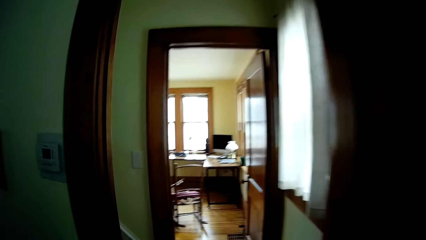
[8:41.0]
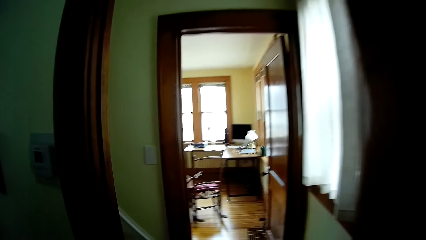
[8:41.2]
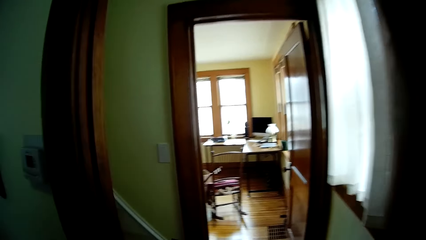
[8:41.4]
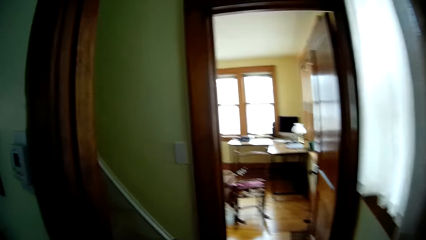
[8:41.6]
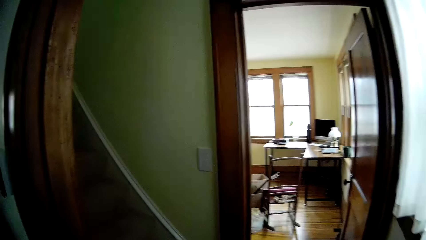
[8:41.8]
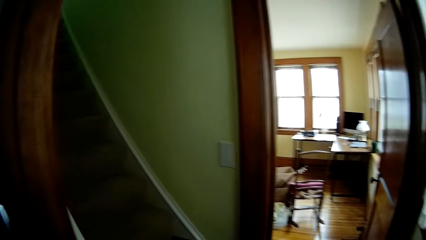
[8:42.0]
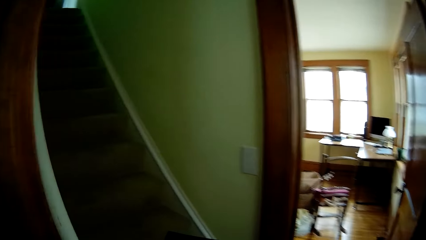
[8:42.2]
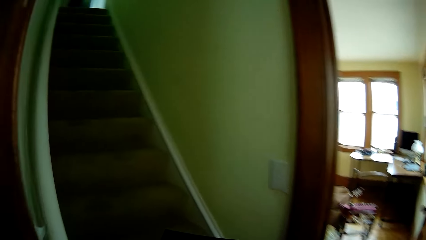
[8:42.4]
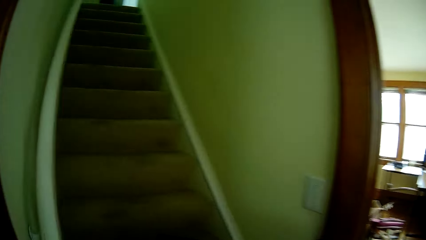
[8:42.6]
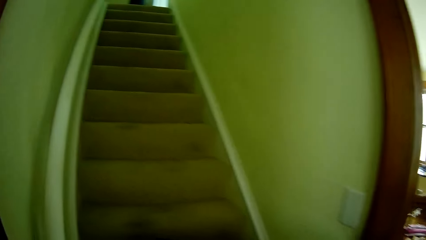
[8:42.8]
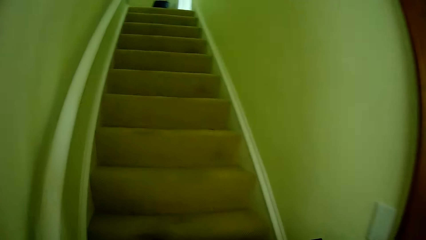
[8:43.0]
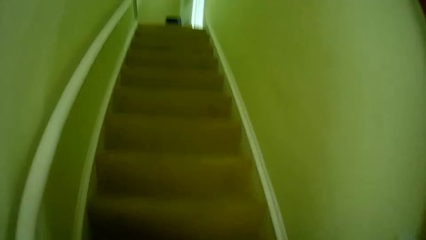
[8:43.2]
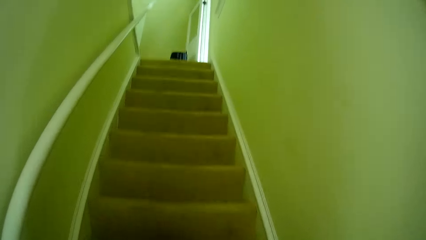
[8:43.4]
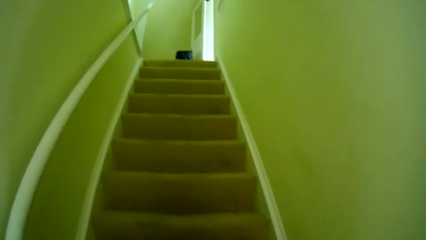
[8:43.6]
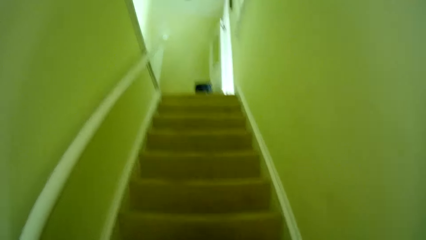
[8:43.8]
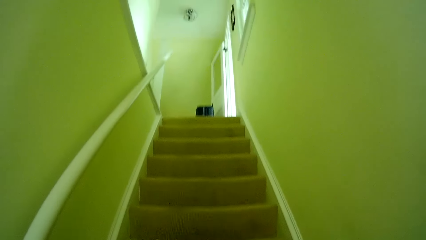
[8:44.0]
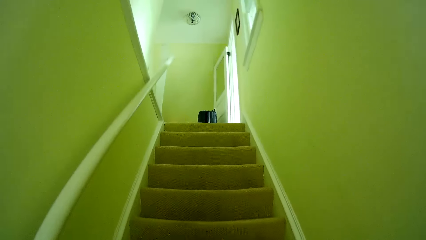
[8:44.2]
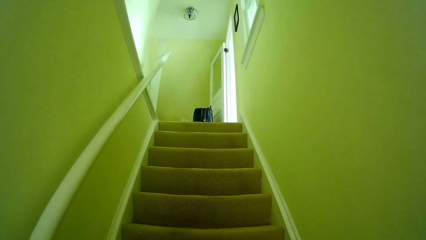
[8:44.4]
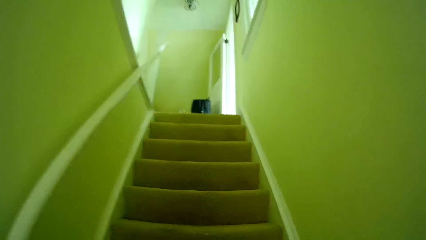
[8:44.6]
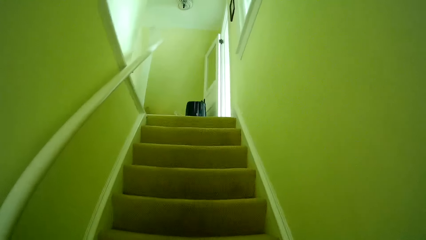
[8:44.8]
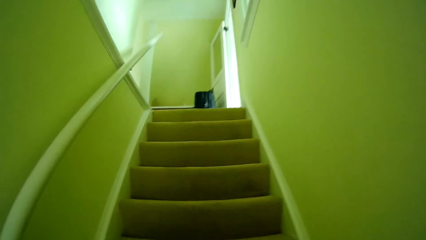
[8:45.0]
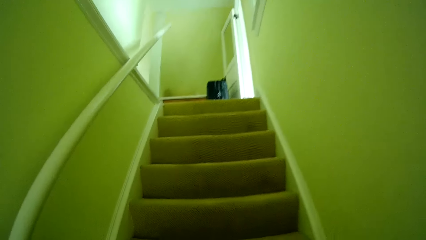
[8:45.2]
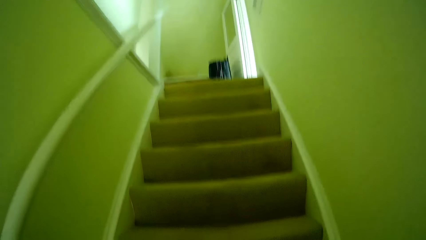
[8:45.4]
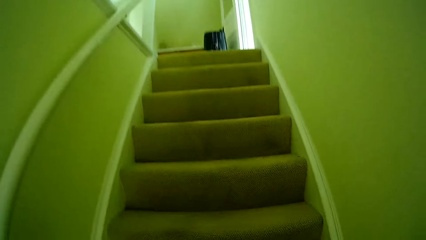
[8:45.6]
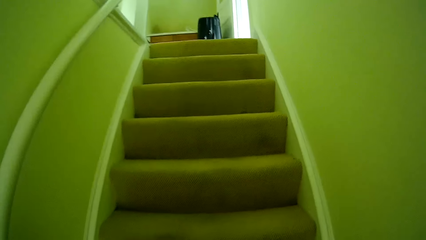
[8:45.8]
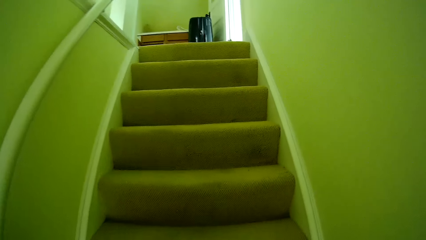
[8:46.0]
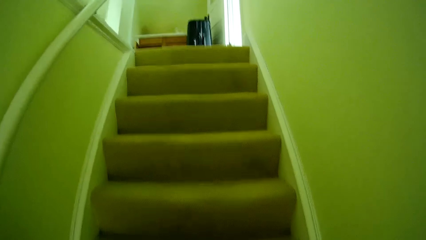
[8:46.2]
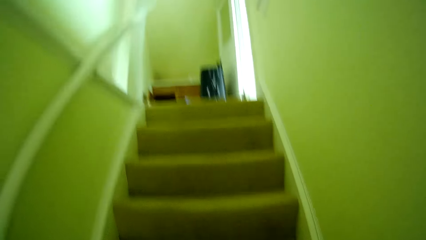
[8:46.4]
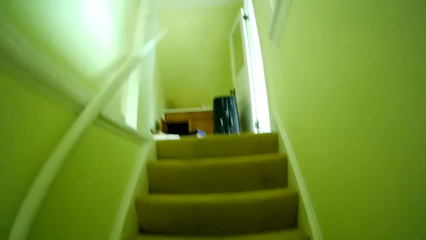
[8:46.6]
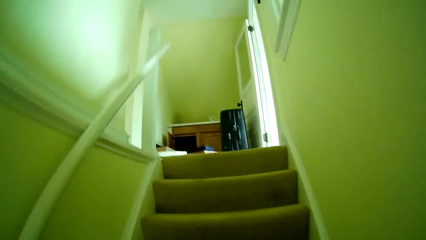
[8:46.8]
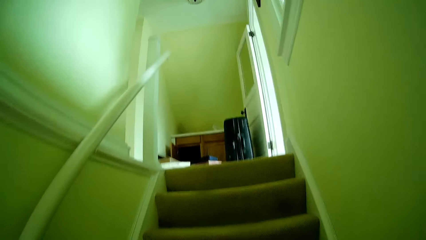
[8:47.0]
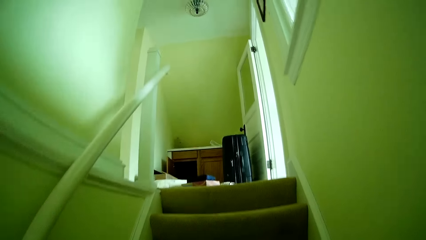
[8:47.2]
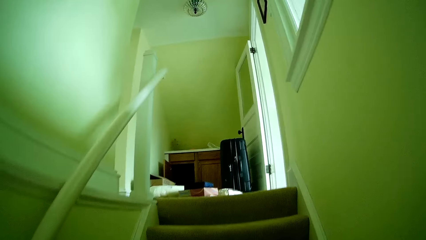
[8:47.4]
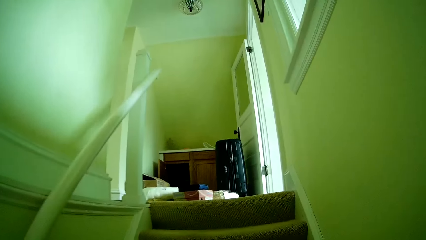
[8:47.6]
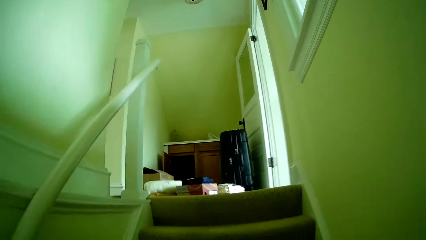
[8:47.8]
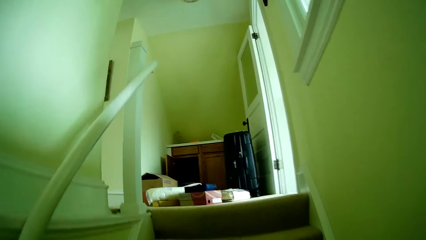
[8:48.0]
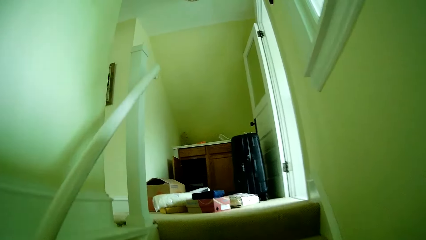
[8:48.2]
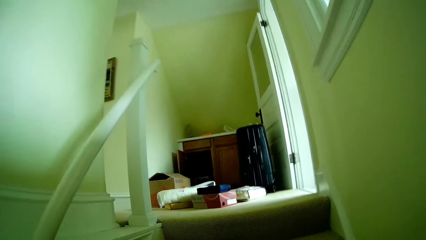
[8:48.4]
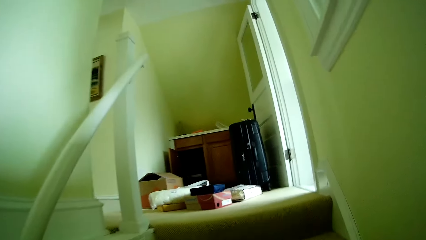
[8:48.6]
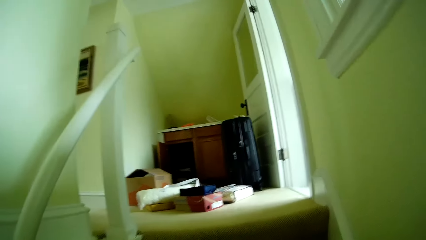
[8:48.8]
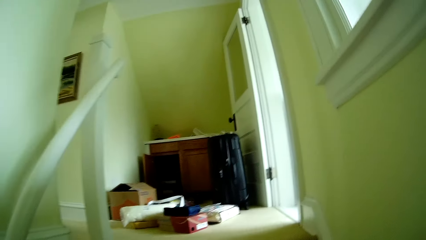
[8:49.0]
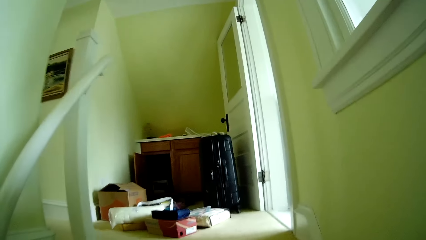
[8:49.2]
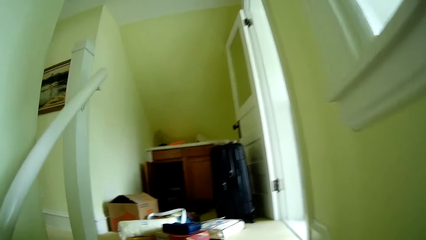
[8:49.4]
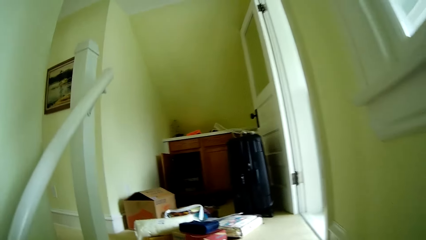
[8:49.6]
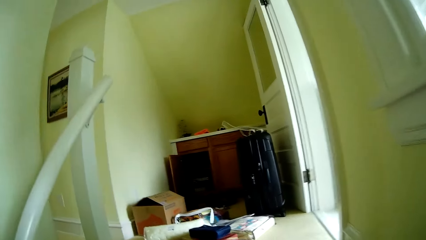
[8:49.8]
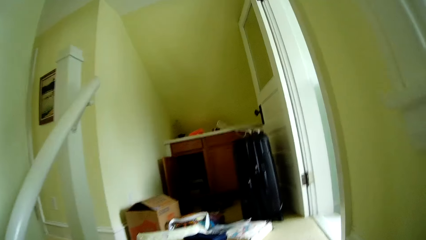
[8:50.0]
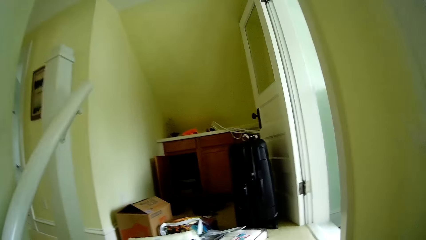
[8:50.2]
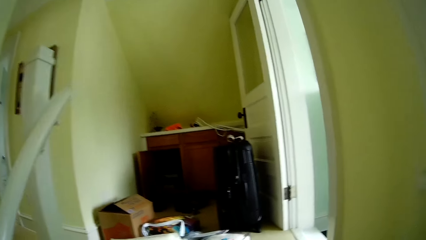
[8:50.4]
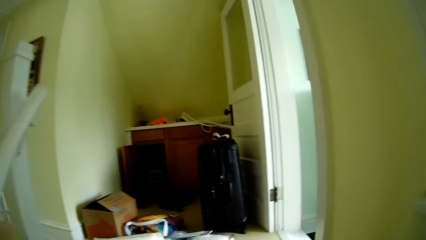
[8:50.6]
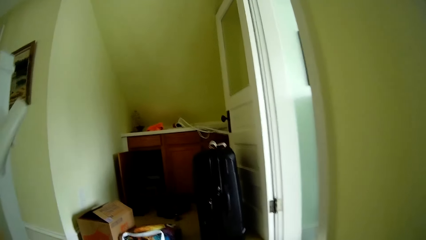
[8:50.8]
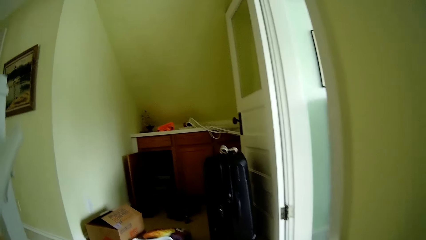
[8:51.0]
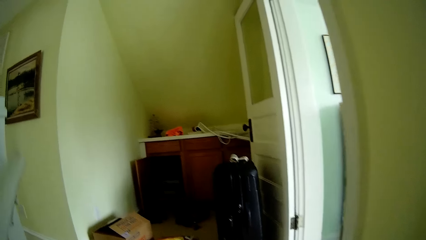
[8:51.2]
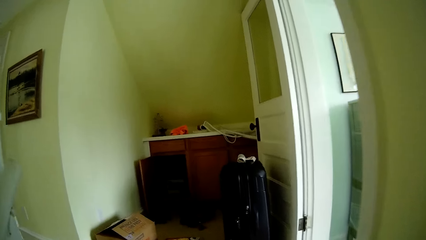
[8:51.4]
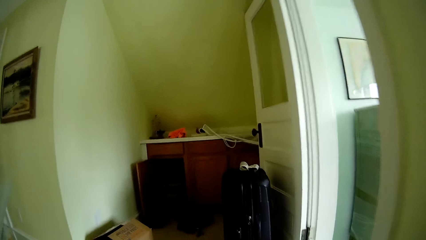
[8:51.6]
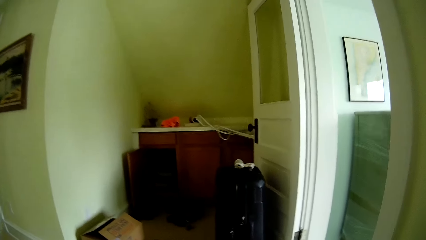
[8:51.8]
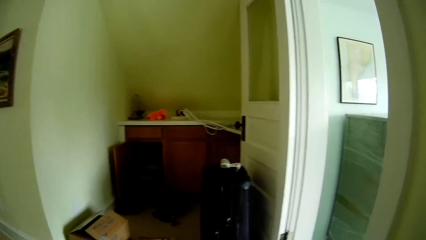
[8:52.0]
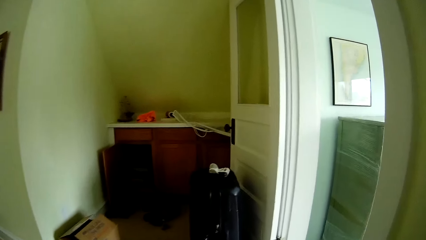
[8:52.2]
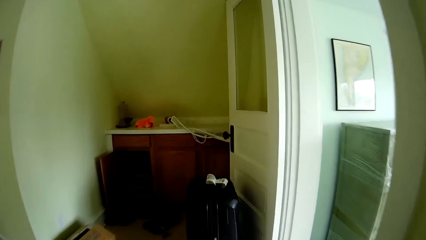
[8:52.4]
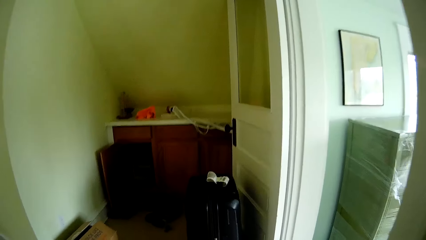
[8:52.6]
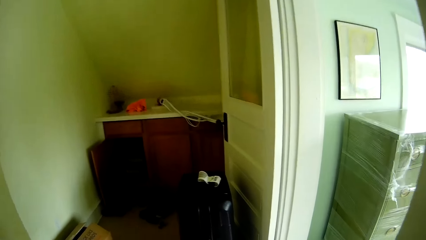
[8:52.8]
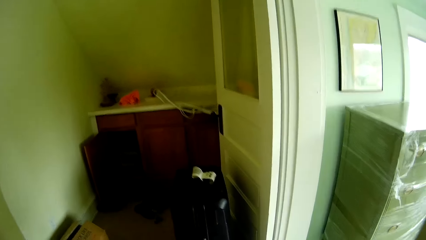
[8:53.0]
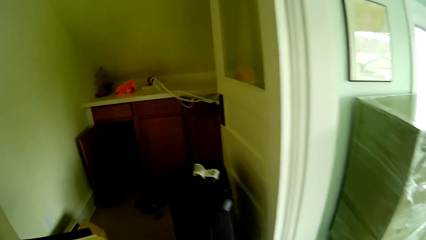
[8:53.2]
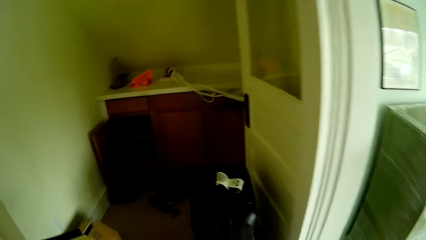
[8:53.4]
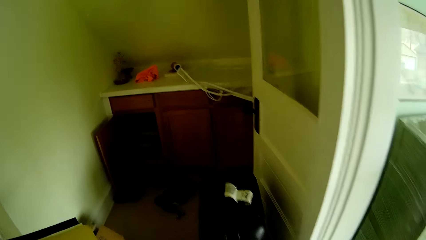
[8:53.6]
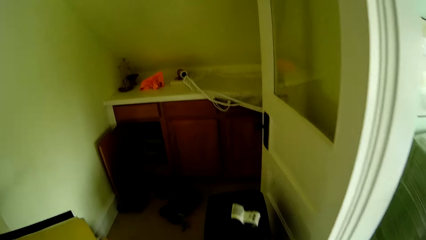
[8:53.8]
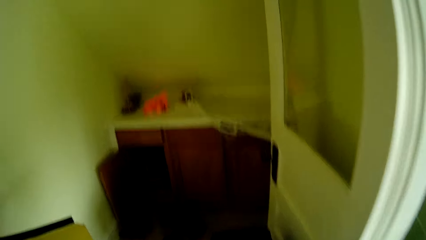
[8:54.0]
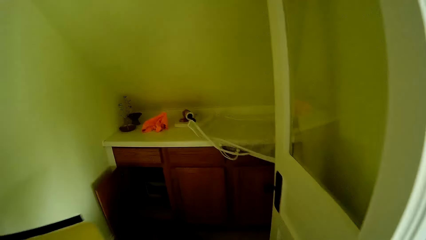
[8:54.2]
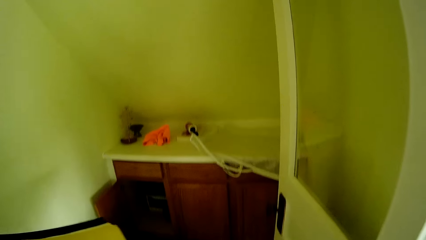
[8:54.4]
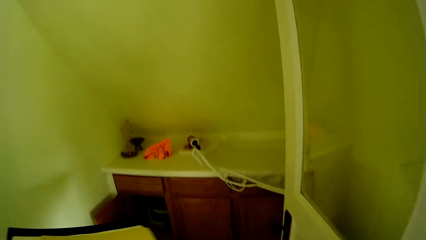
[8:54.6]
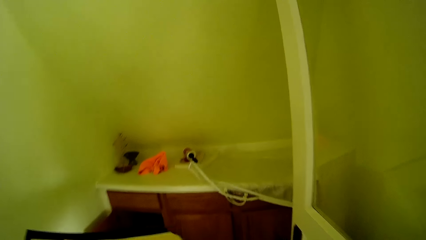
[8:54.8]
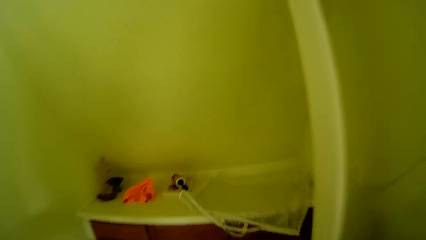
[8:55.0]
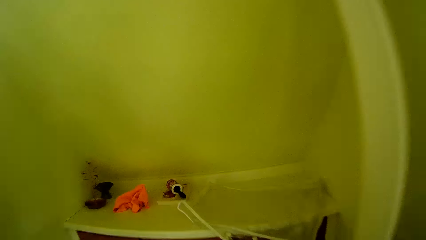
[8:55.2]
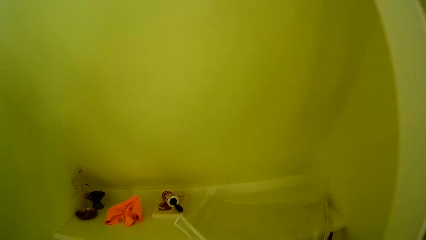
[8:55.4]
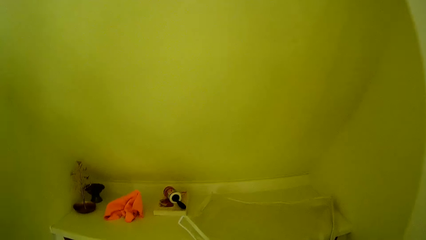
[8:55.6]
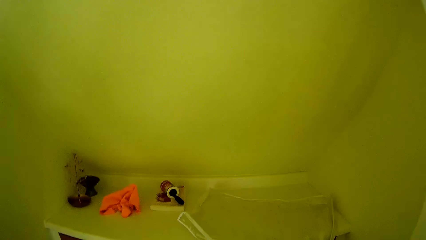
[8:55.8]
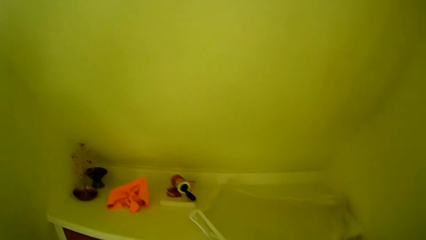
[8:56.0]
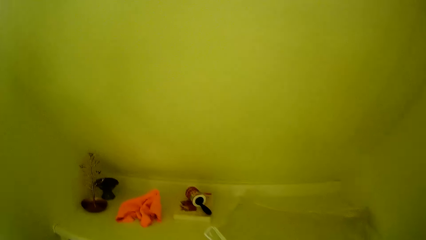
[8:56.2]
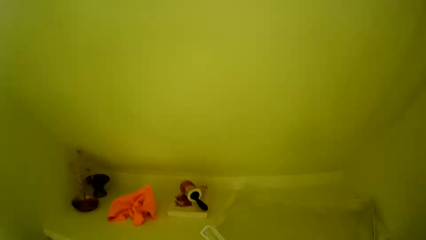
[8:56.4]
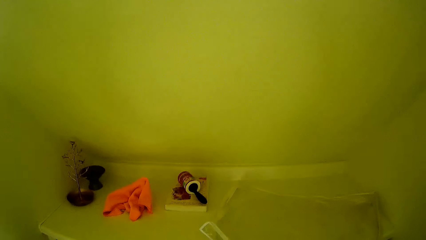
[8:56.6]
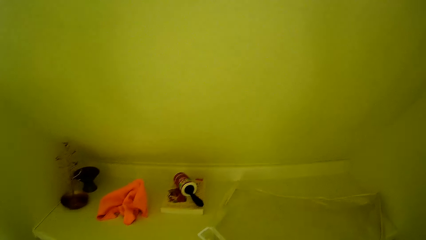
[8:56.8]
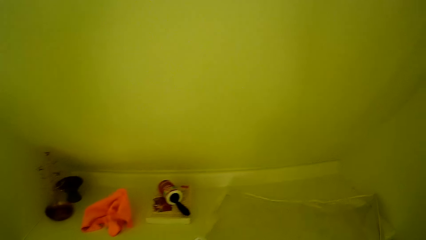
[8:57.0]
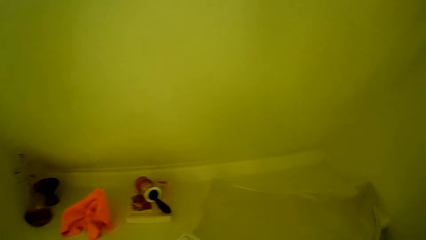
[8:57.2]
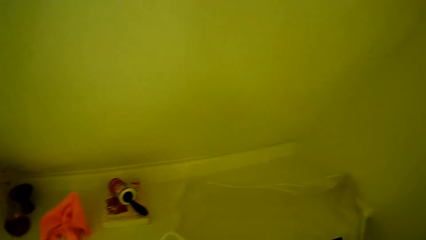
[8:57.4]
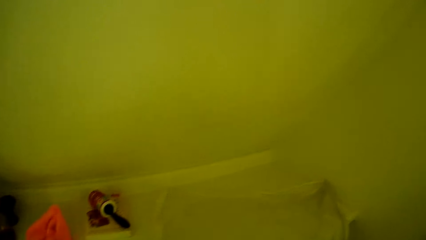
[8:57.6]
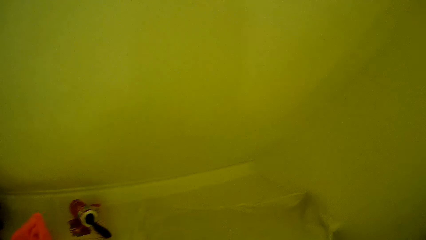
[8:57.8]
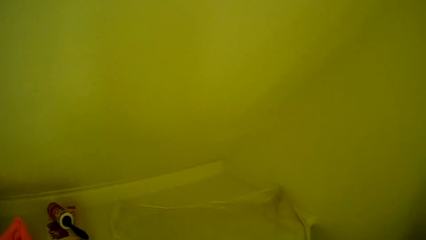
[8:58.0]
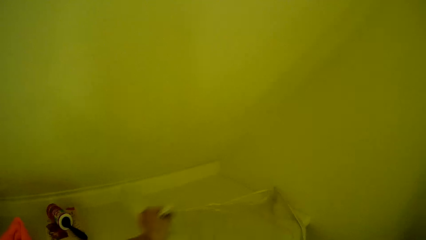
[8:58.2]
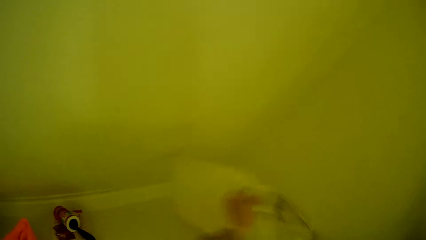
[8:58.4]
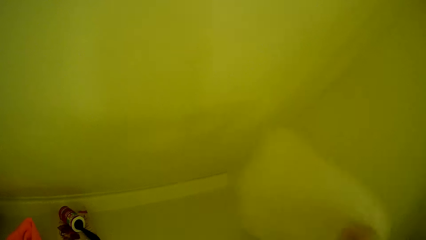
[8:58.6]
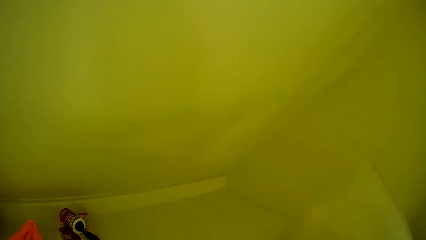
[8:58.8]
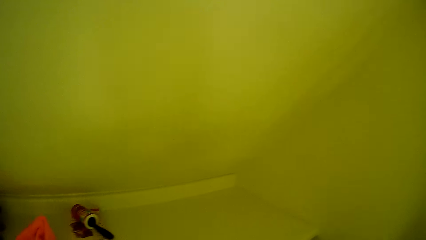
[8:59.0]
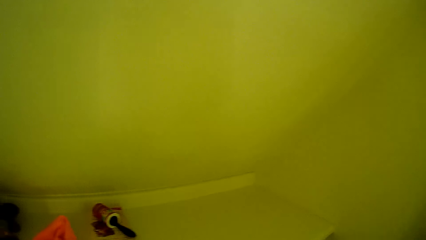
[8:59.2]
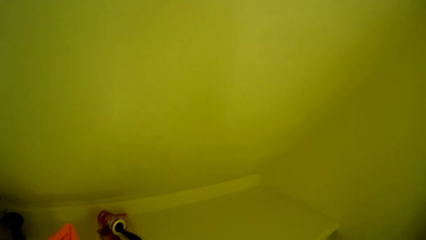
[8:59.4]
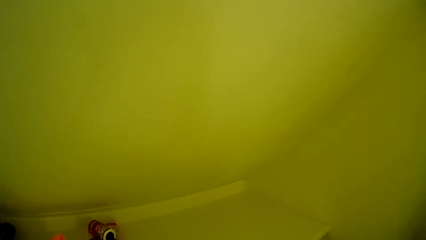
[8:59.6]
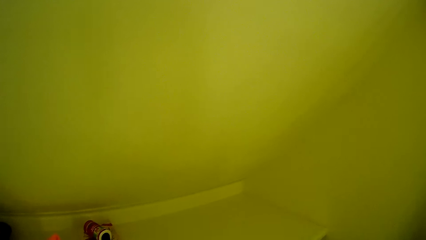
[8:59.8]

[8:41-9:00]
The camera wearer walks up the stairs. He walks towards a cupboard. He removes a transparent nylon from the cupboard with his left hand.
